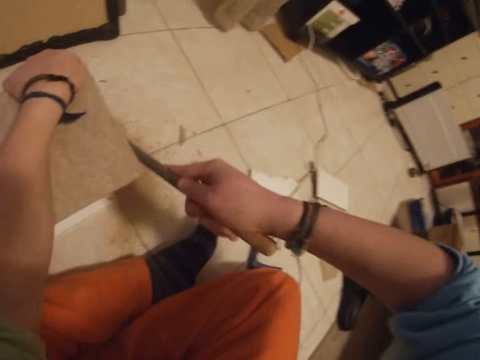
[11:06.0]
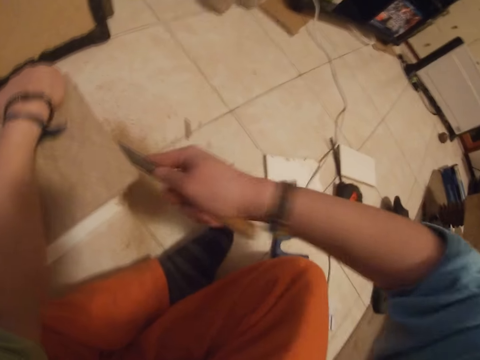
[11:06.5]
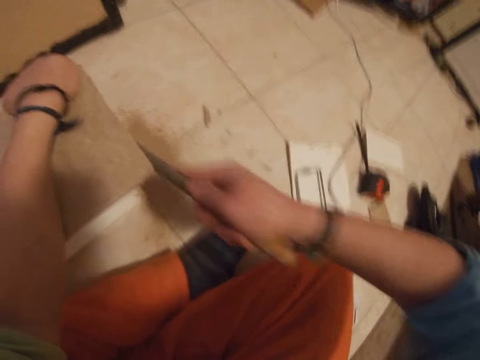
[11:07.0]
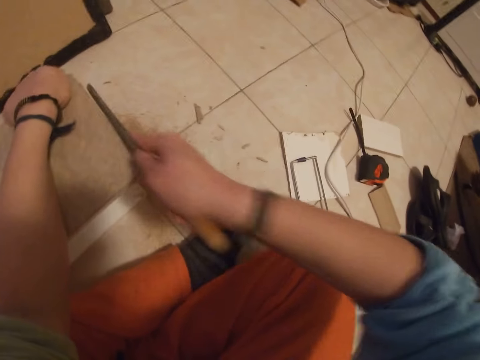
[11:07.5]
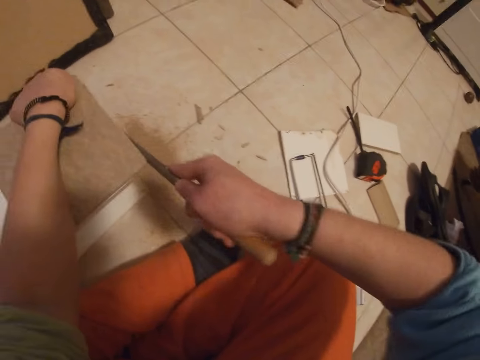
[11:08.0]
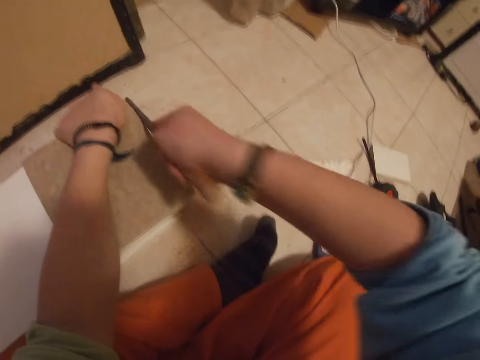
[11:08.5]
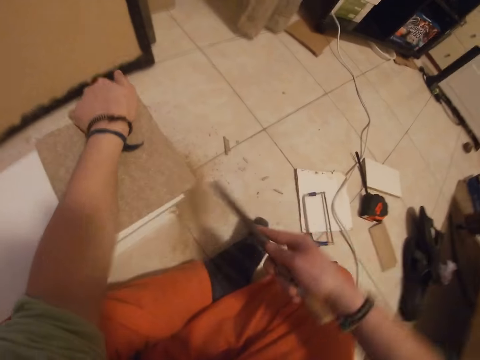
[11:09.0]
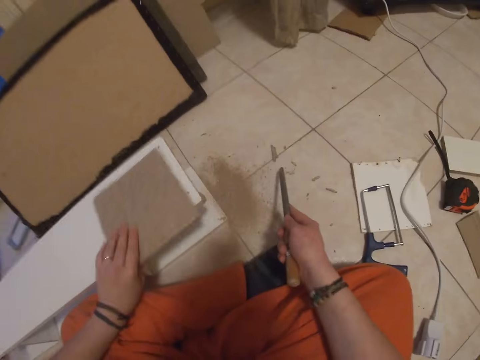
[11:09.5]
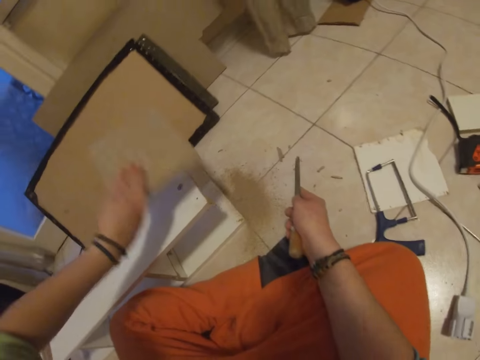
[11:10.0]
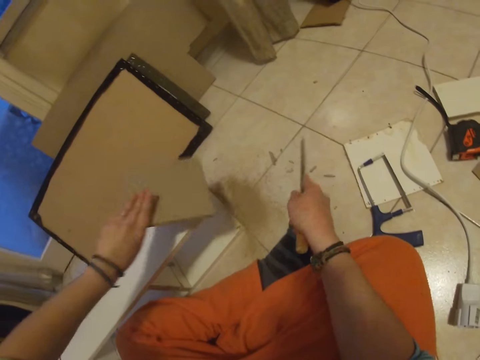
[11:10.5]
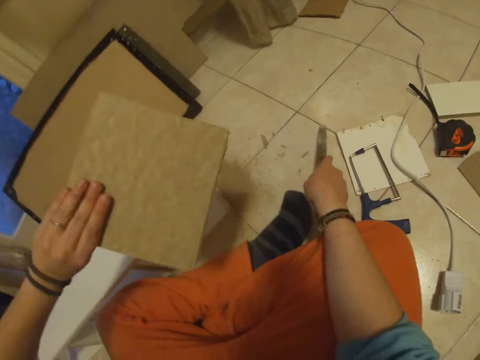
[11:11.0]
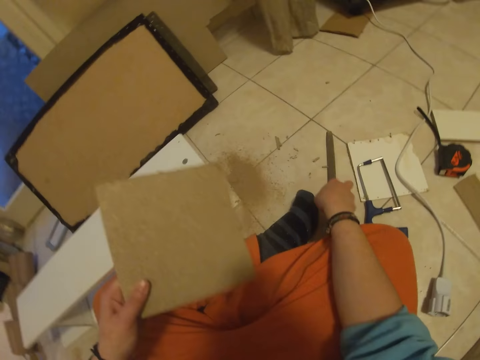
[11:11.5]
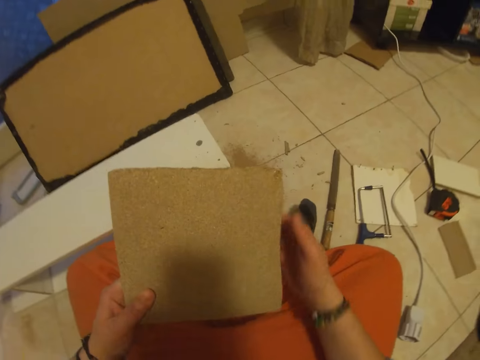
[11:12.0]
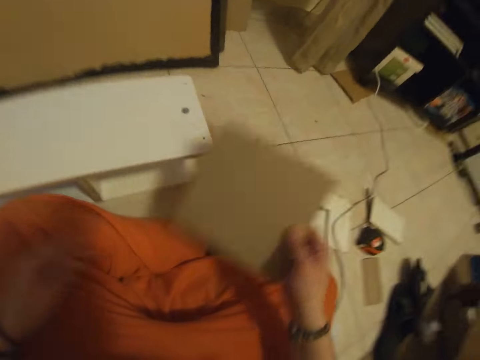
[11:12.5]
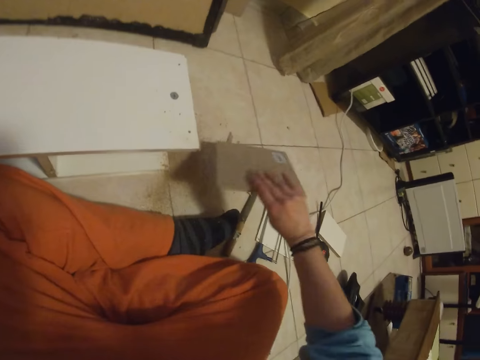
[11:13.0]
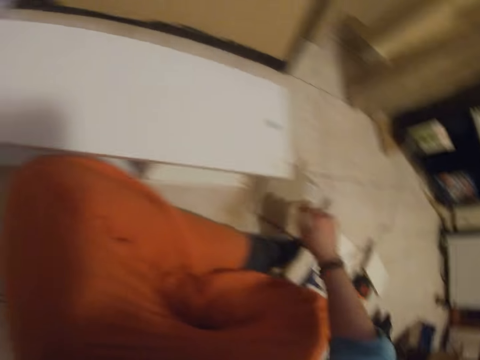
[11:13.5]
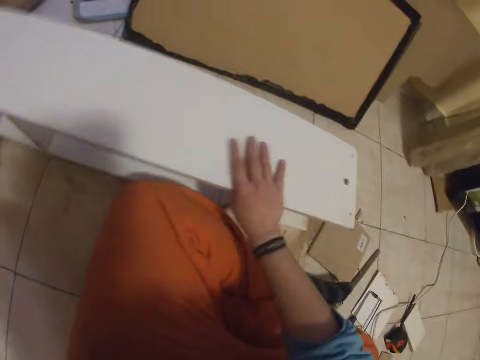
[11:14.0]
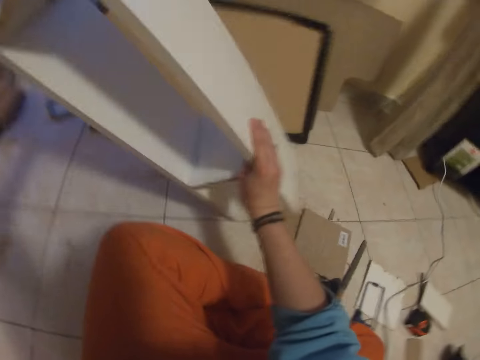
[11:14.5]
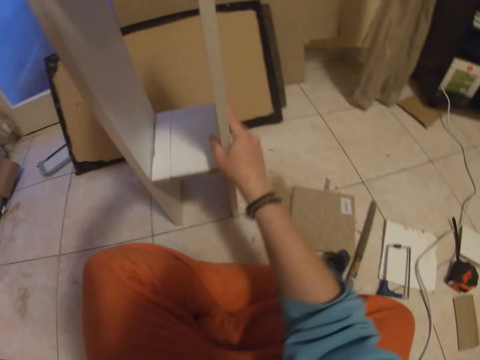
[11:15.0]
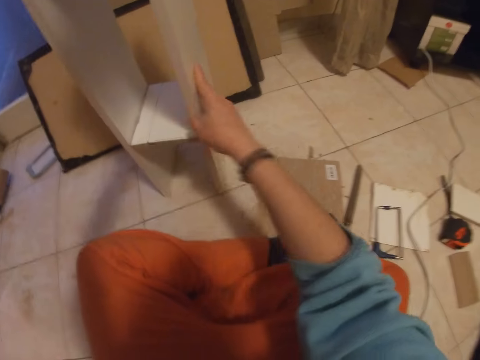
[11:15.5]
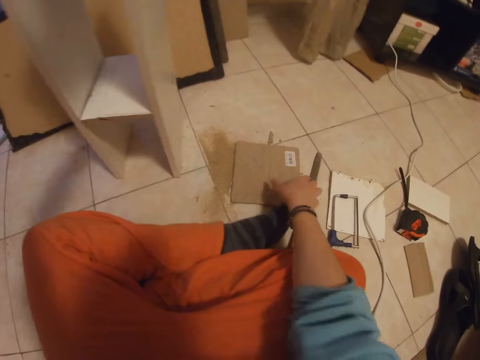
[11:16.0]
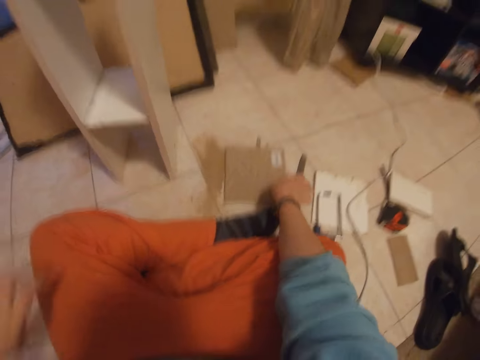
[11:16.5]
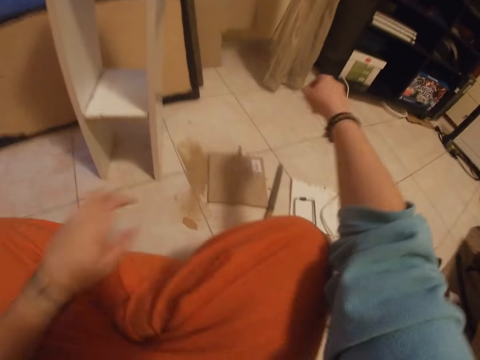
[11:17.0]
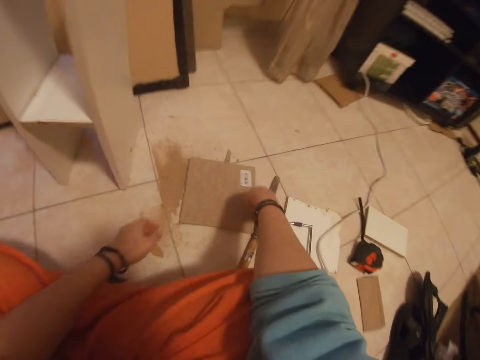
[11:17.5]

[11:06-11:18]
The camera wearer taps the piece of wood on the rack with his left hand. He lifts the wood. He places the file on the floor with his right hand. He holds the piece of wood with his right hand. He places the piece of wood on the floor with his right hand. He raises the rack with his hands. He holds the shelf. He touches the piece of wood with his right hand. He picks up the piece of wood with his hands.

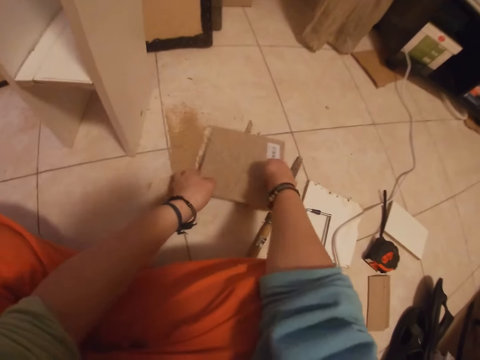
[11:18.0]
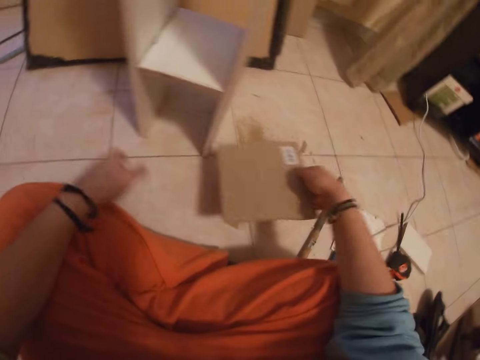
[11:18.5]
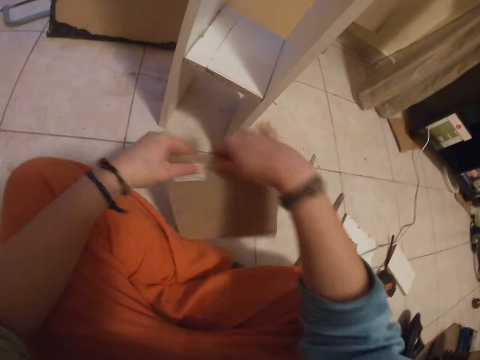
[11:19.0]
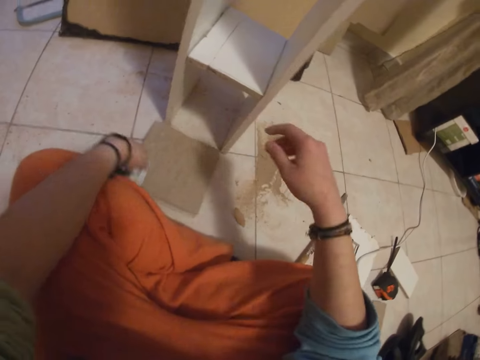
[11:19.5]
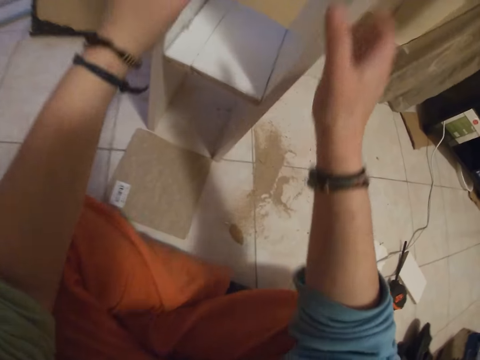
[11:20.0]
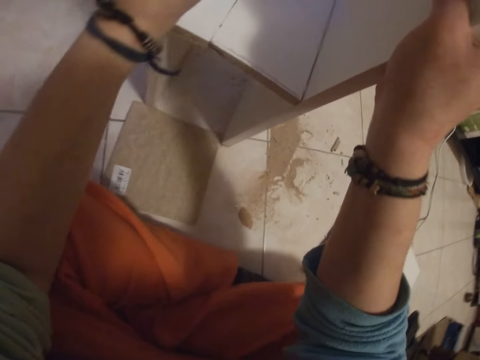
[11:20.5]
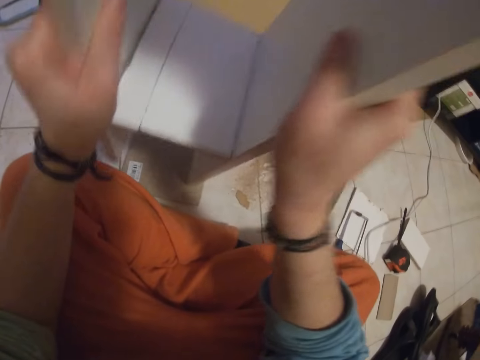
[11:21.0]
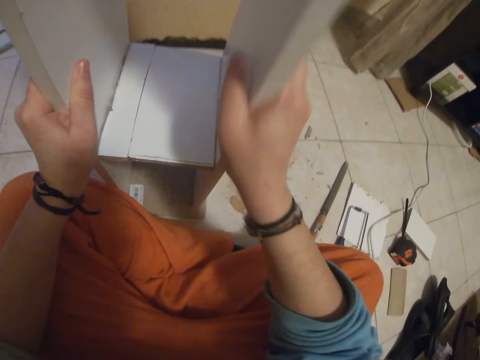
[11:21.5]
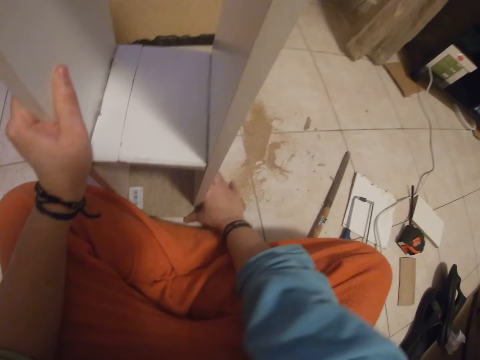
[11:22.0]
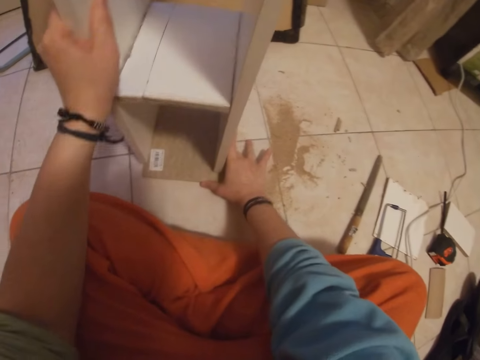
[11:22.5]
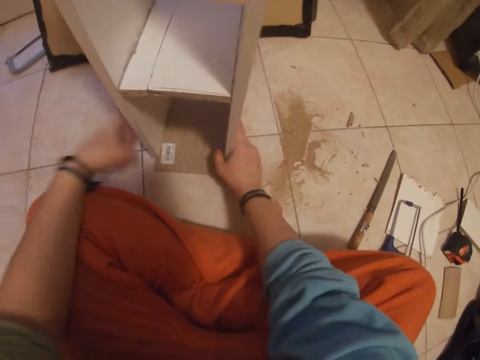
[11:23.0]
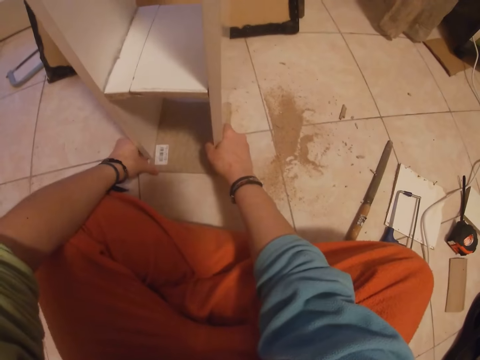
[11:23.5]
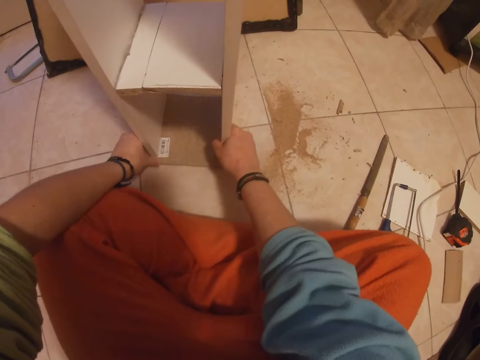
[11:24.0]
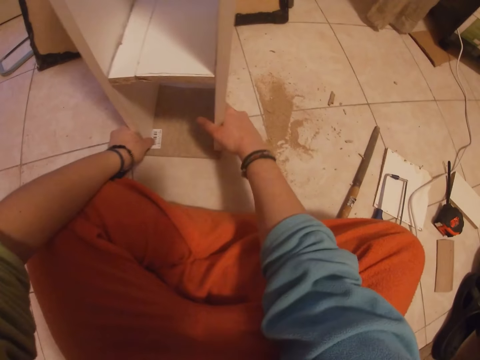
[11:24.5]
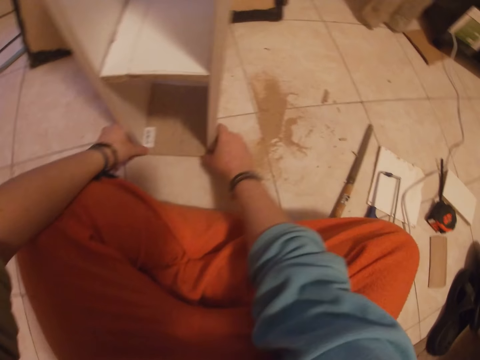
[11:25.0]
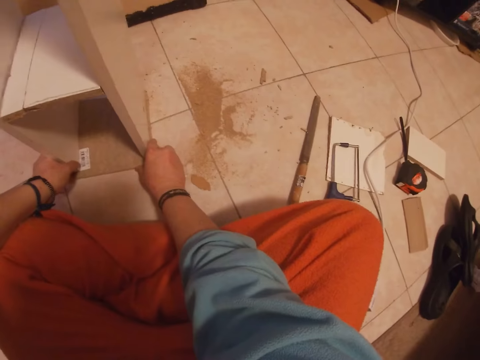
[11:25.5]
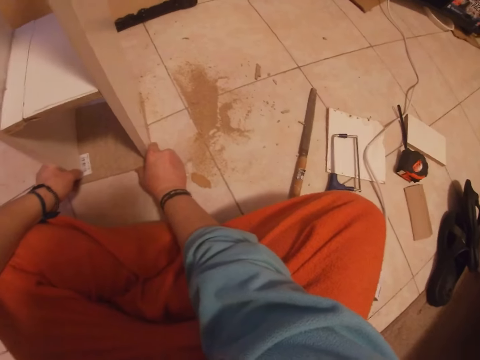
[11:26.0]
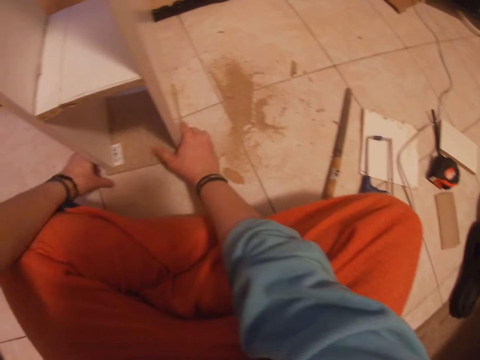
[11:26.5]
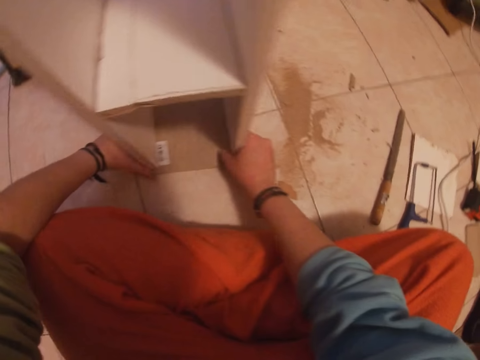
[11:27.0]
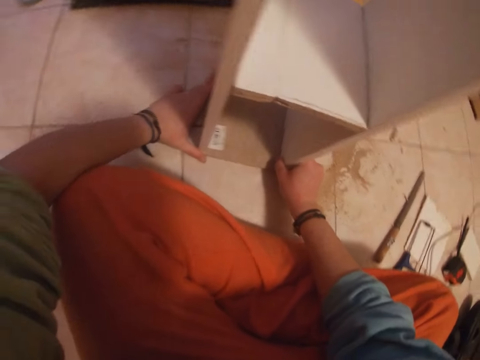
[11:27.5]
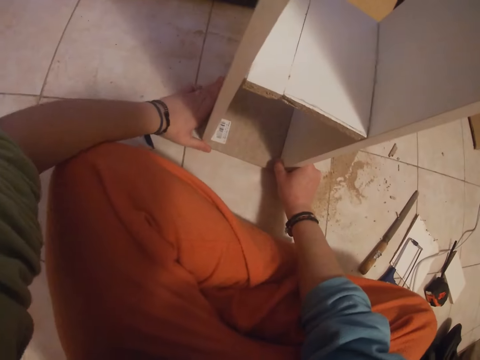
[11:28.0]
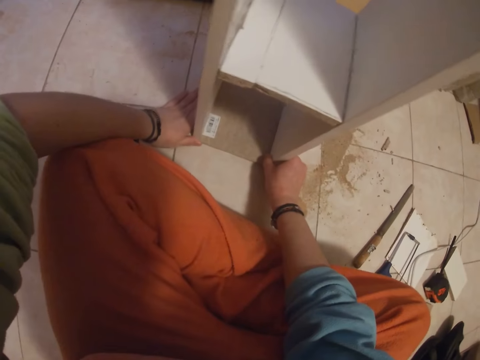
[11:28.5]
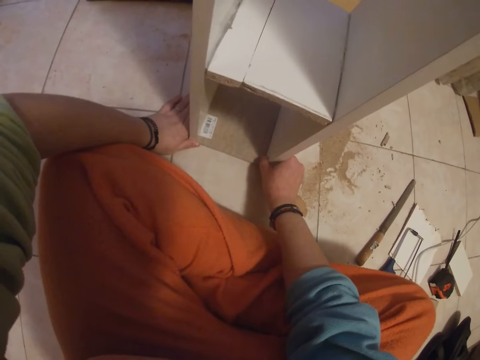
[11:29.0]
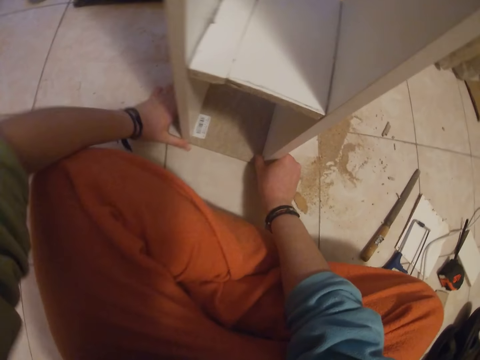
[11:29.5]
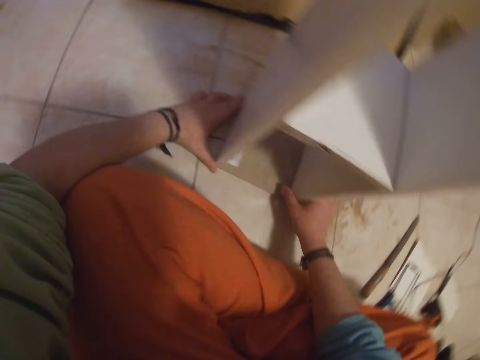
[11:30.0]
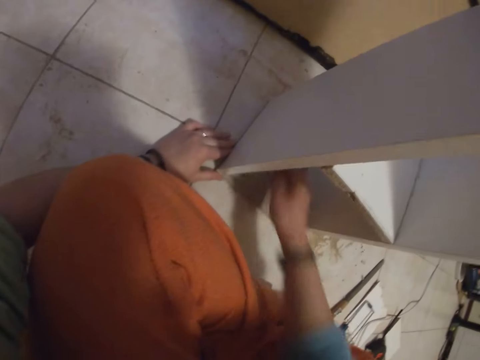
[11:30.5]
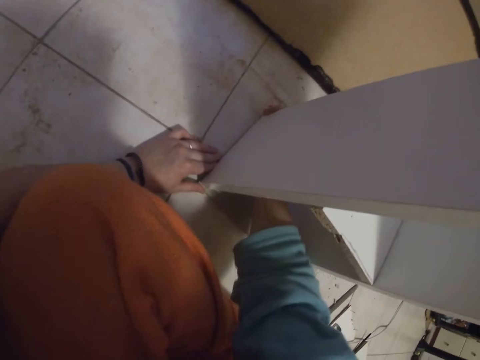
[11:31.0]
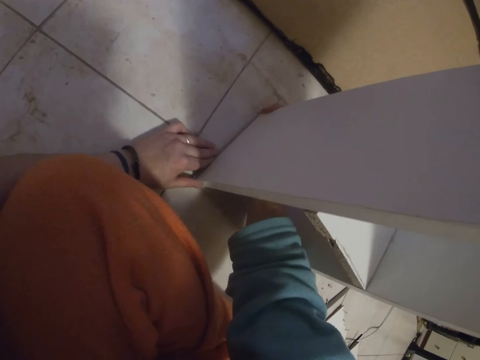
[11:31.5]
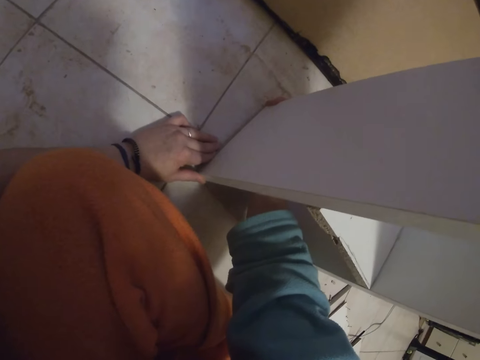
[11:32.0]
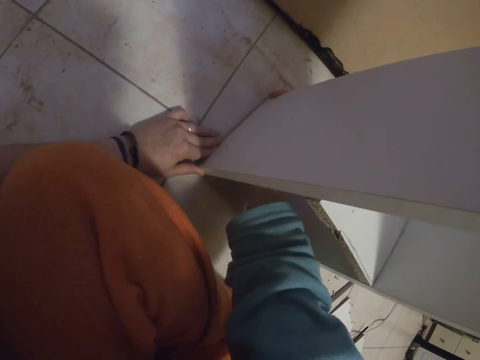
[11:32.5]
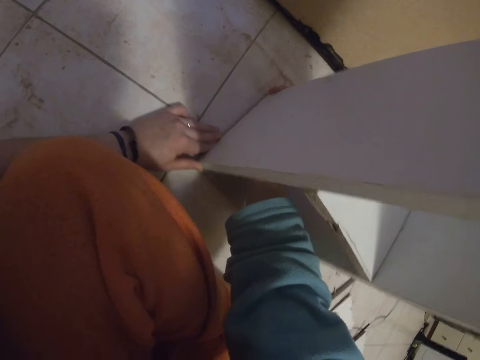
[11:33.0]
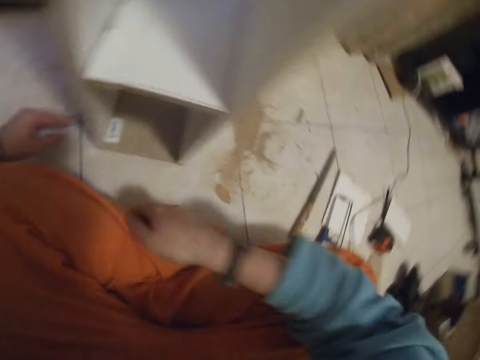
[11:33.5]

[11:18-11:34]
The camera wearer holds the piece of wood with his right hand. He holds the piece of wood with his left hand. He places the piece of wood on the floor with his left hand. He places the rack on the piece of wood with his hands. He lifts the shelf. He adjusts the piece of wood with his right hand. He drags the wood and shelf on the floor. He adjusts the rack with his hands. He holds the wood.
